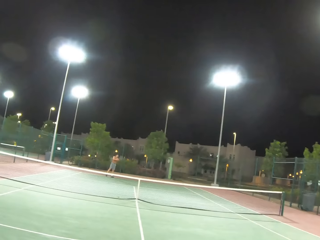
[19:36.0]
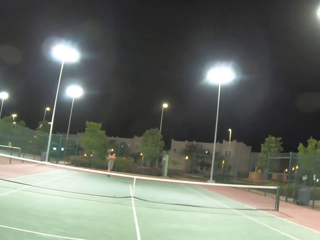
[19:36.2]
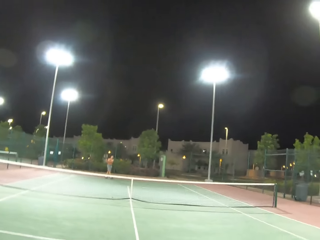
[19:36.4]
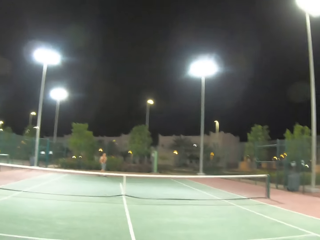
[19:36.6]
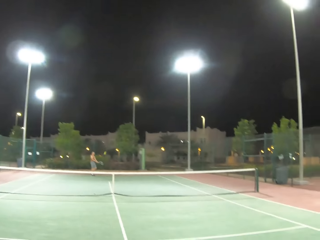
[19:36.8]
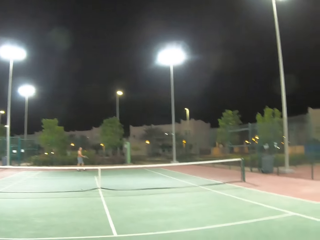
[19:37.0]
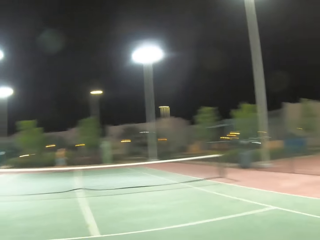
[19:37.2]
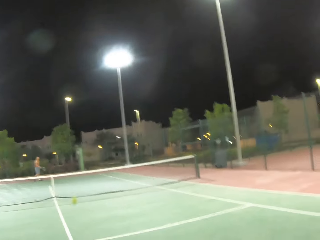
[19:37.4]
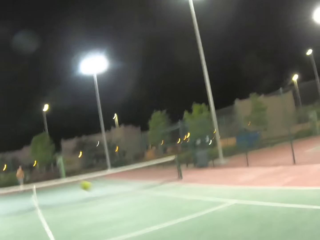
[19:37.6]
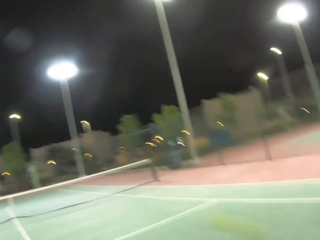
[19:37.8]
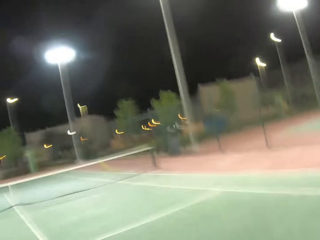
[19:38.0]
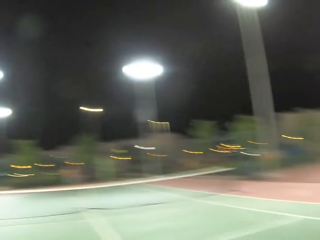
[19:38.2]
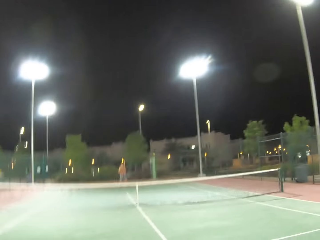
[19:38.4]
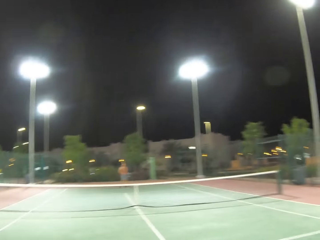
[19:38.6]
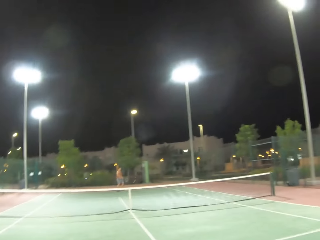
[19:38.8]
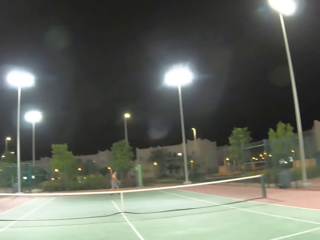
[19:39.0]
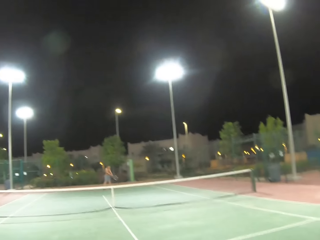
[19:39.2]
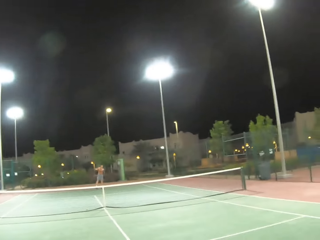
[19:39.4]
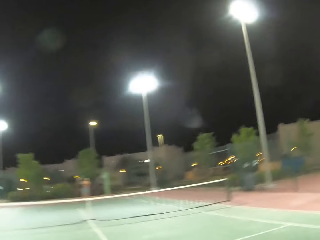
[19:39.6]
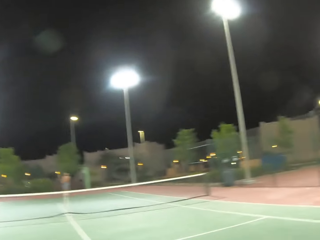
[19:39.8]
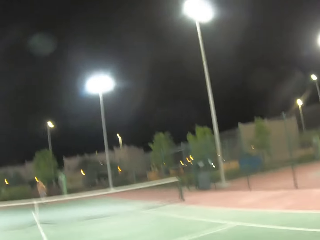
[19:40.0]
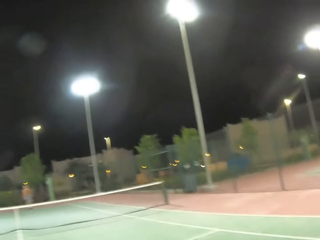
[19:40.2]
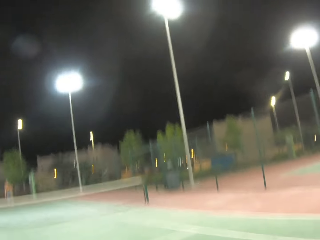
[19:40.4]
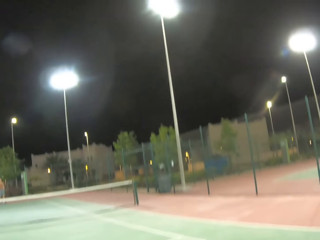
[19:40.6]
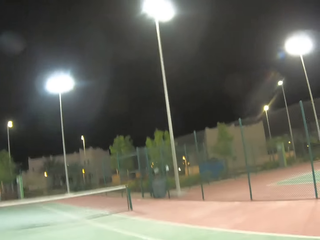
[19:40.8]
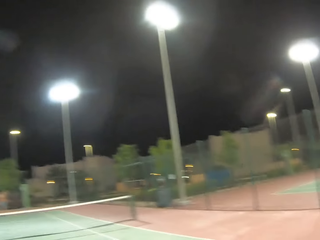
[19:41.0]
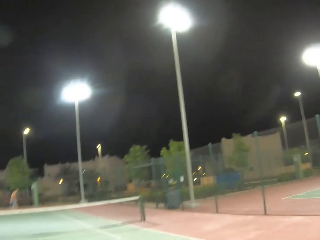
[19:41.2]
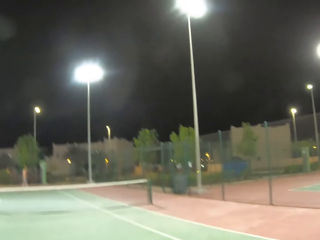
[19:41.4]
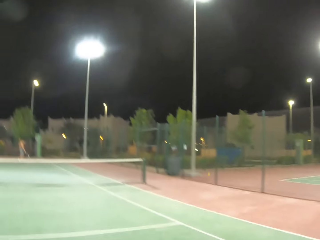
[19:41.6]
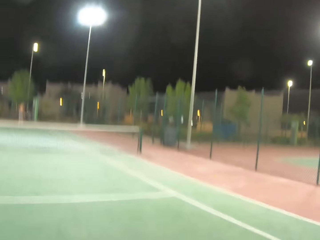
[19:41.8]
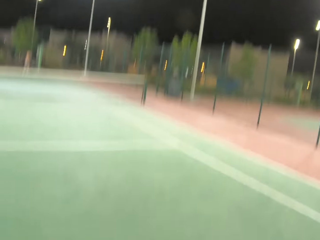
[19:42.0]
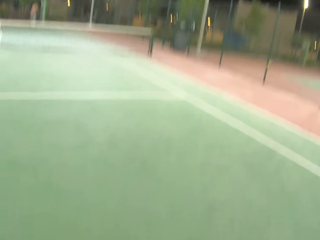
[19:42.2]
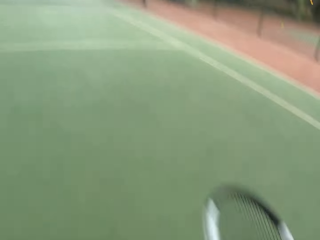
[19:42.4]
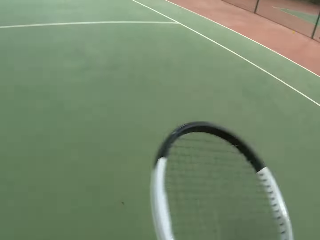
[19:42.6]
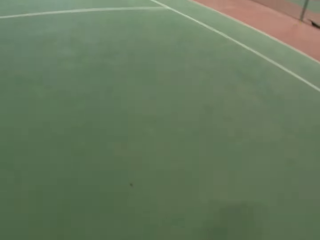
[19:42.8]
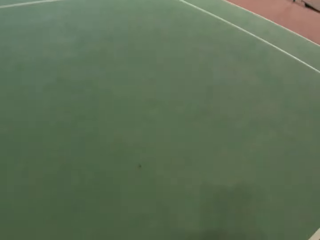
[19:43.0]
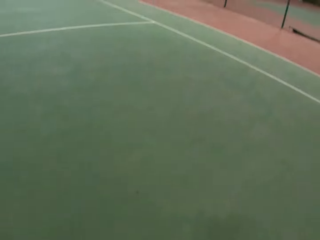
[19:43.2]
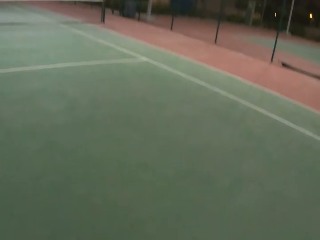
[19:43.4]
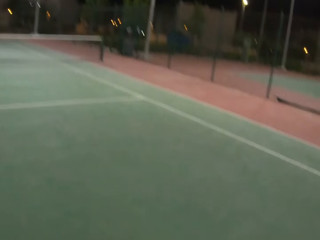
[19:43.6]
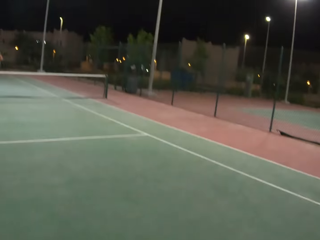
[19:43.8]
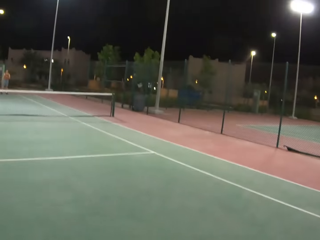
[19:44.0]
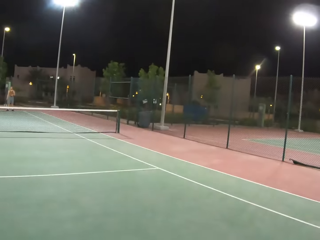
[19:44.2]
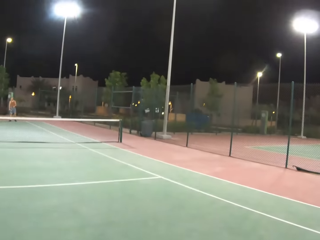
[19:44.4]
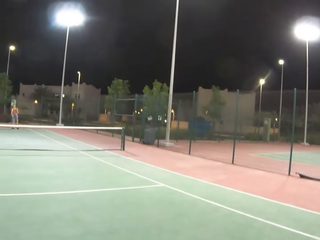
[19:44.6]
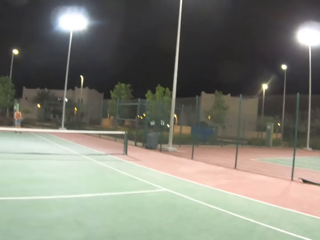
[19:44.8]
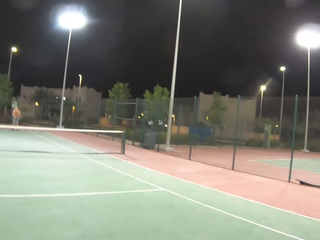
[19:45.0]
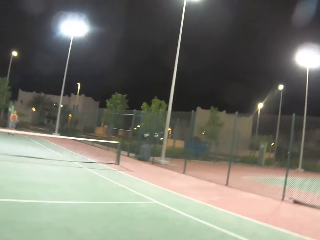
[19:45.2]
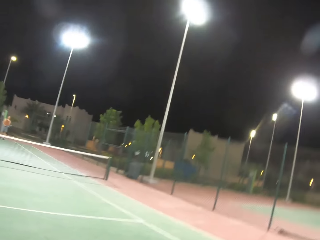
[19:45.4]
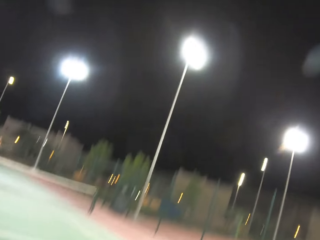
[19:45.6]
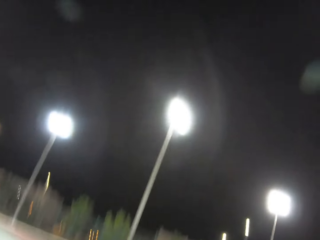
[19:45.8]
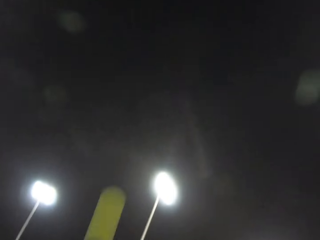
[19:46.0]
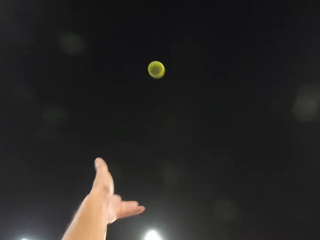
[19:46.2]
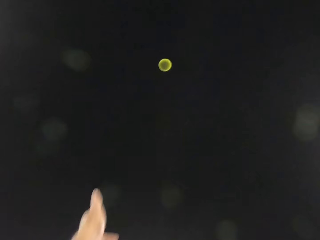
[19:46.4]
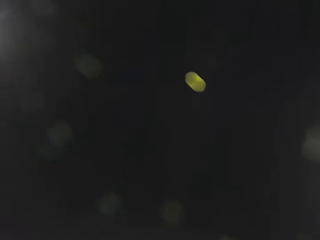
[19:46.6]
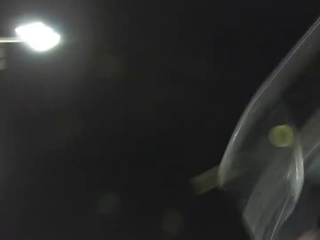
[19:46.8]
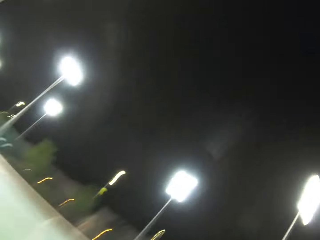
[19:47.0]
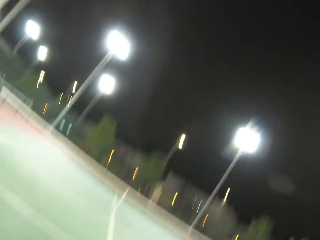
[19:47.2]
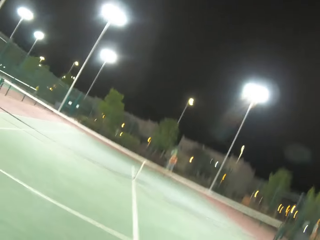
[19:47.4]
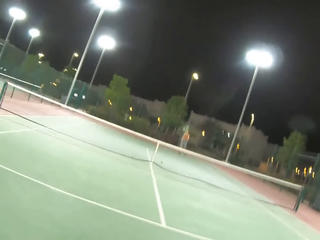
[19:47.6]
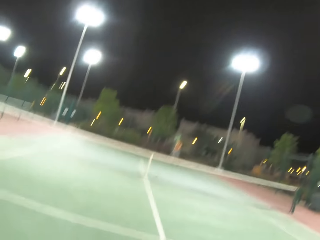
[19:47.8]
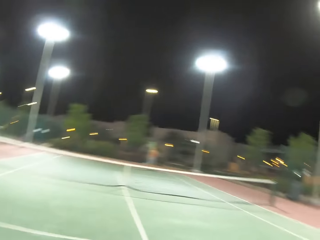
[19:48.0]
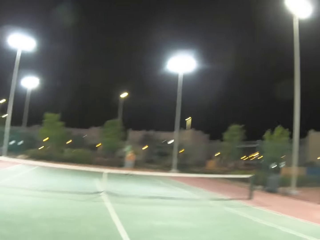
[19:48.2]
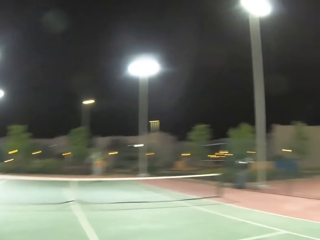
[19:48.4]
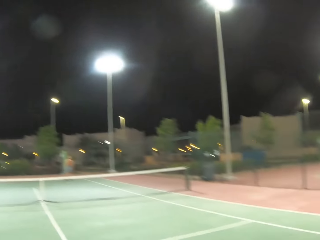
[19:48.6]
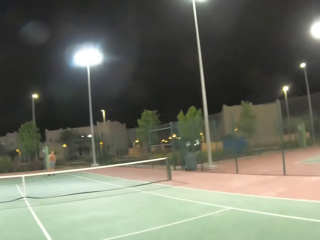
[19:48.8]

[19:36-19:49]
A man plays tennis with the camera wearer. The camera wearer plays tennis with the man. They serve a tennis ball in the court.

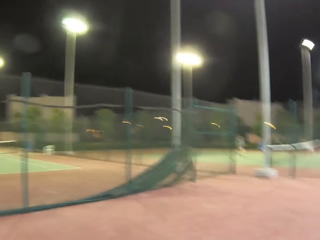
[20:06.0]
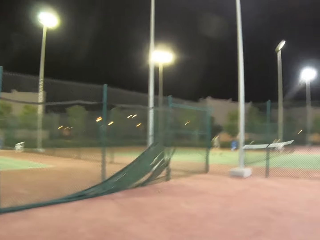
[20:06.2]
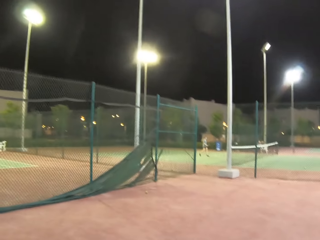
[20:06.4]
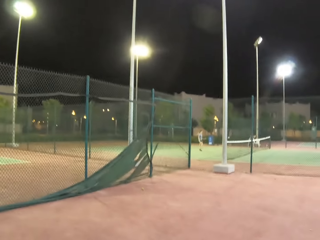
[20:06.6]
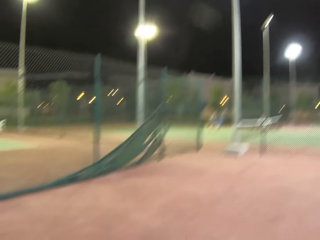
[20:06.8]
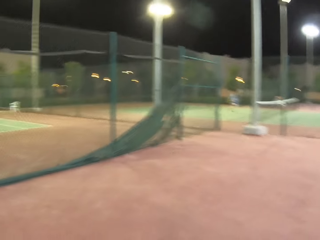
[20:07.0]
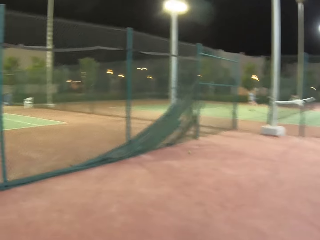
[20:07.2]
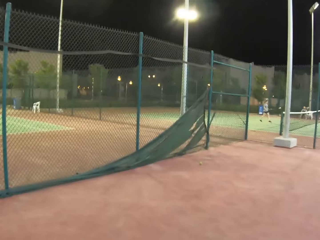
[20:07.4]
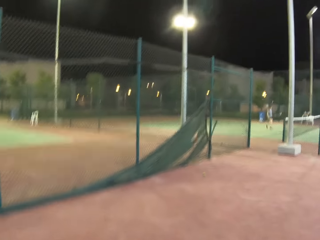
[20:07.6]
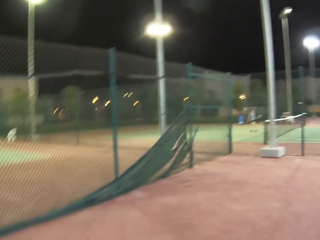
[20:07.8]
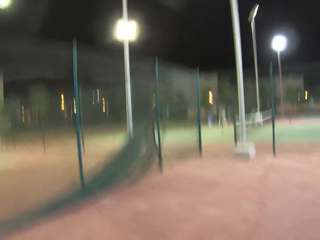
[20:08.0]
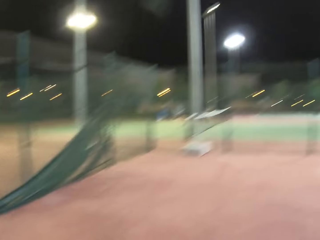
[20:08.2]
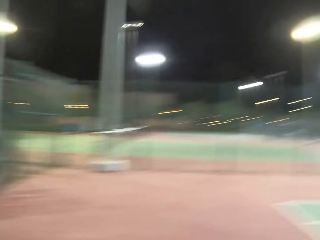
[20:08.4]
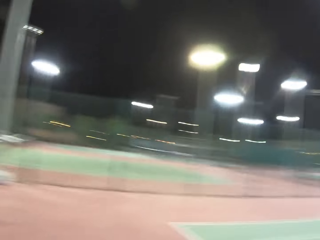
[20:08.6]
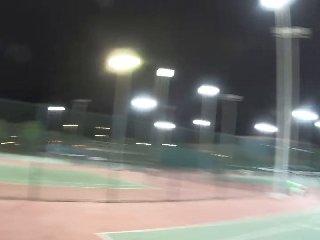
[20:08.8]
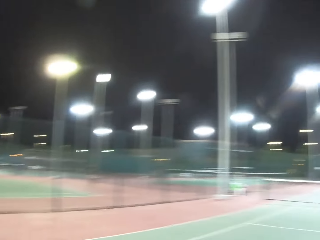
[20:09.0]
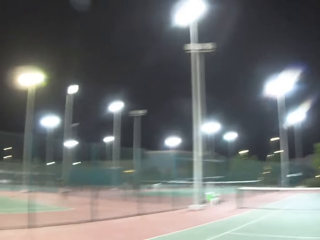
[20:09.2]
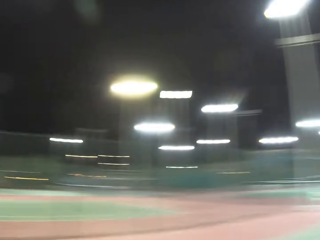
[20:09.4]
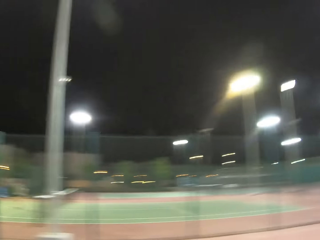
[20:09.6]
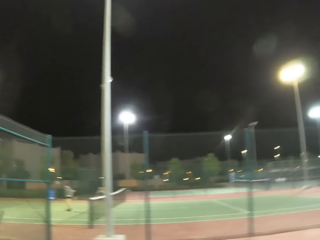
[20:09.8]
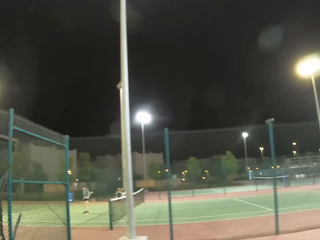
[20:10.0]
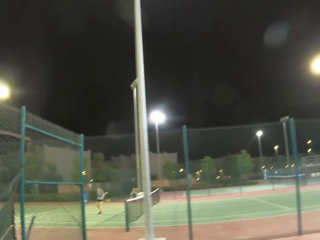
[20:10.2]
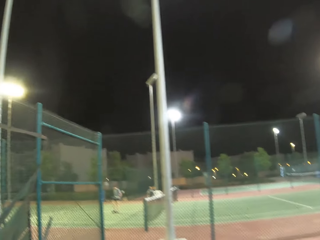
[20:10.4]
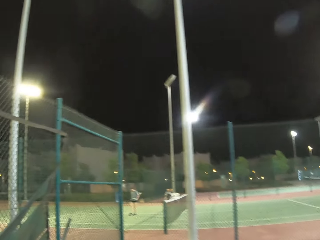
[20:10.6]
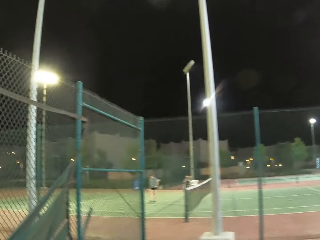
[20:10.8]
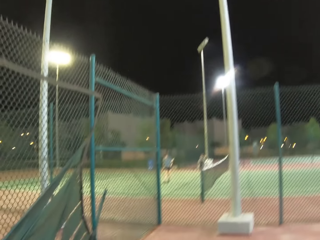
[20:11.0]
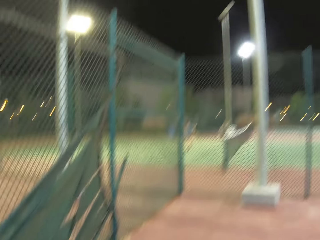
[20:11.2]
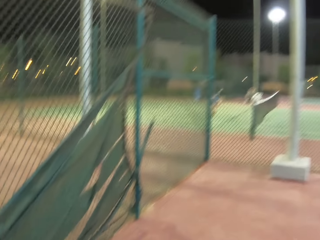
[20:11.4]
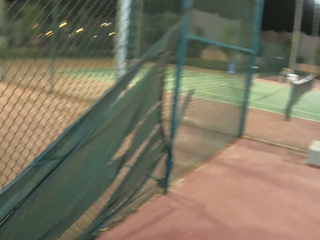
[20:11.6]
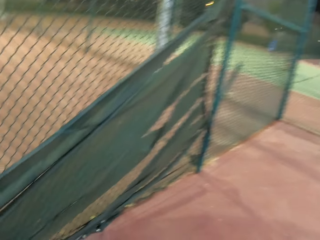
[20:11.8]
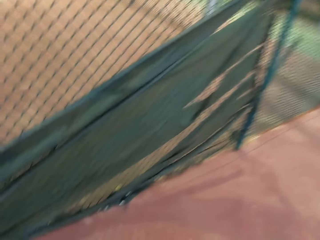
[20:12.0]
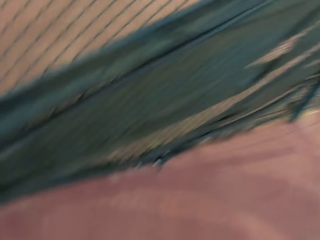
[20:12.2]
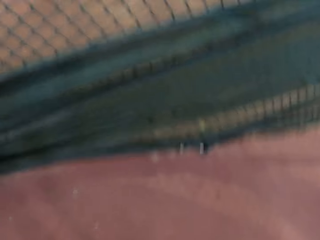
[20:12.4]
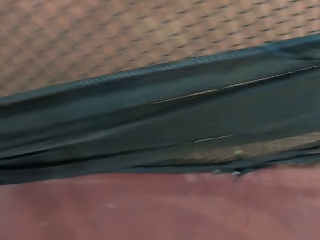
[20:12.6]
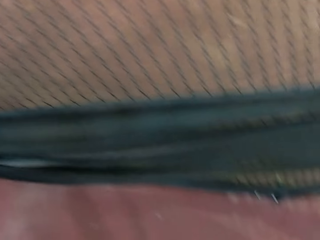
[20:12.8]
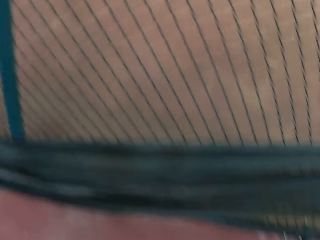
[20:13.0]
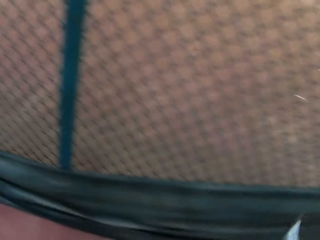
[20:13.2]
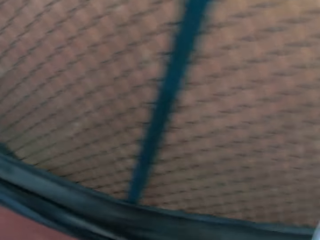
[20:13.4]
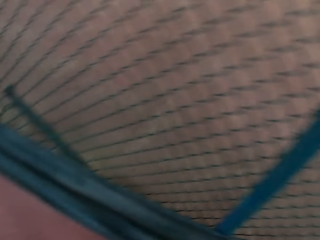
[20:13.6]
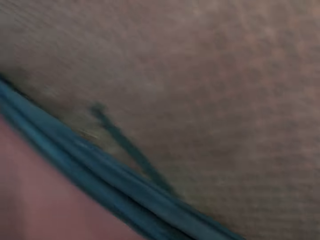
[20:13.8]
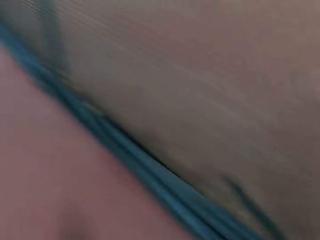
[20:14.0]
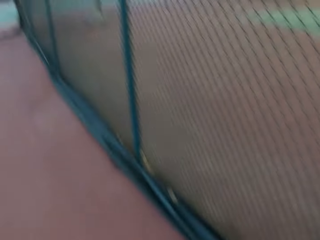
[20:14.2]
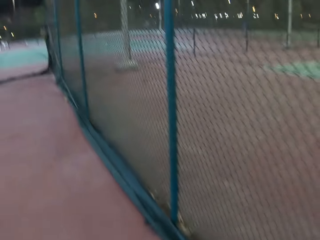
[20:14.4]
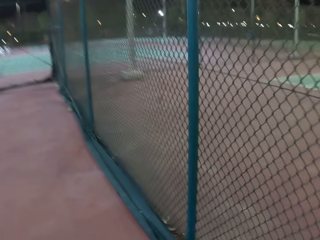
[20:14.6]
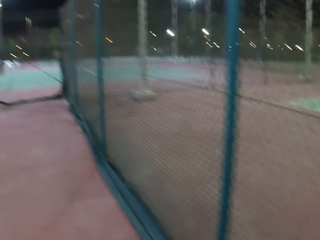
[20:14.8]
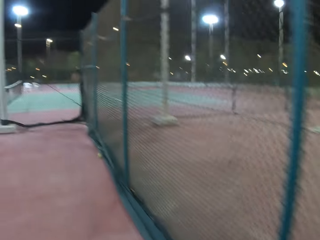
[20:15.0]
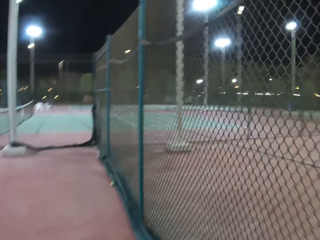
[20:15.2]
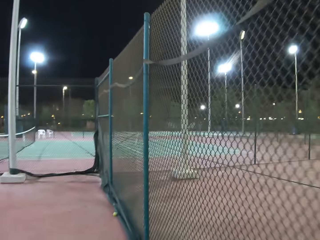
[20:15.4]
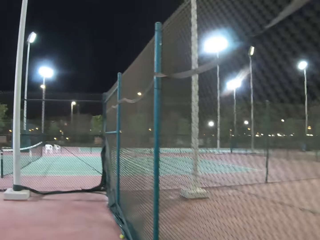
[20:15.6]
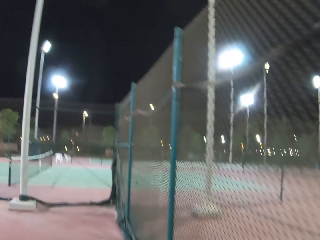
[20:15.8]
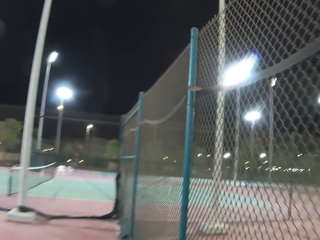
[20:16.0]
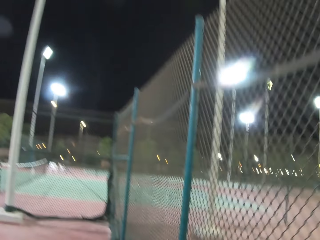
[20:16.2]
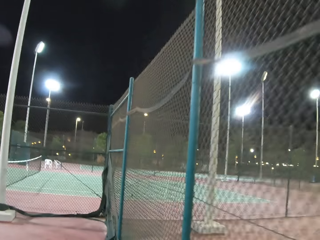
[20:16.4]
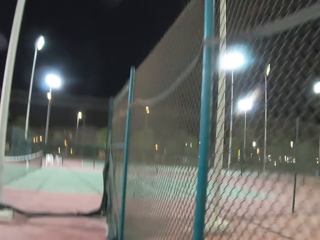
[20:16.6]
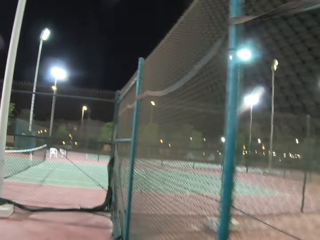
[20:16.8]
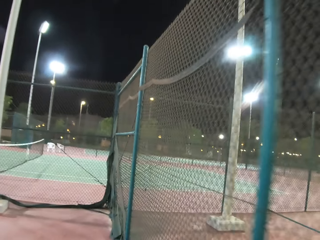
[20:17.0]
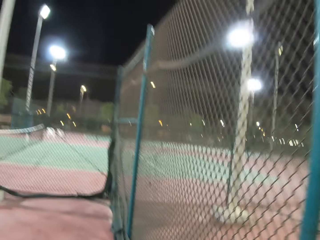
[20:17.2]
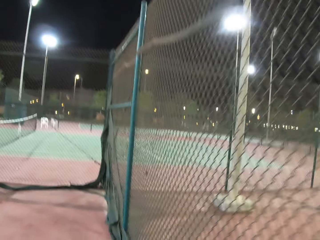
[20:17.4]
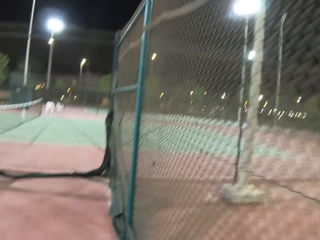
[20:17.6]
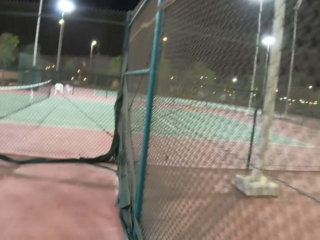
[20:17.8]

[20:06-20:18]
The camera wearer walks towards the net.
